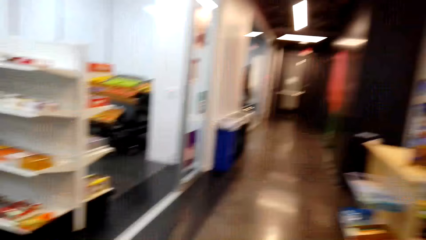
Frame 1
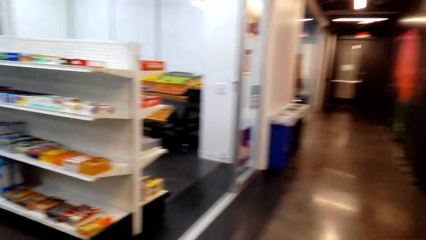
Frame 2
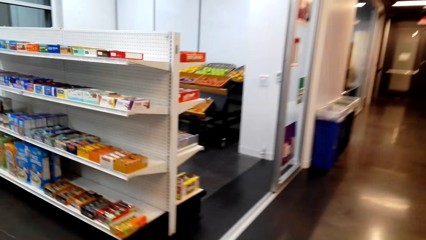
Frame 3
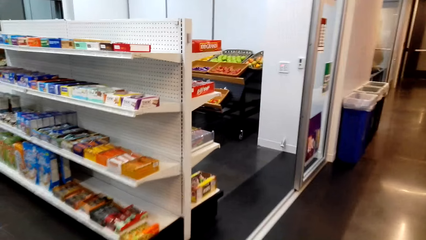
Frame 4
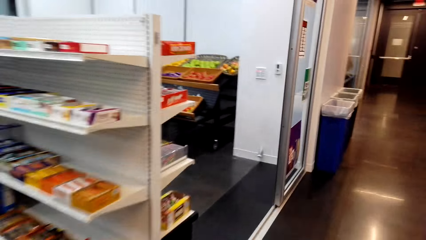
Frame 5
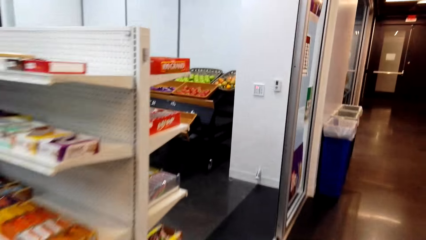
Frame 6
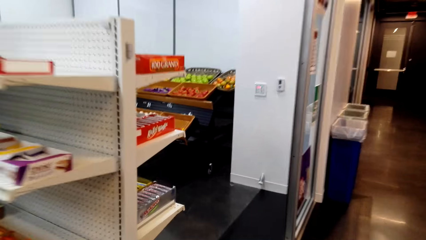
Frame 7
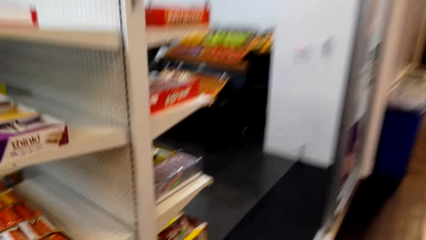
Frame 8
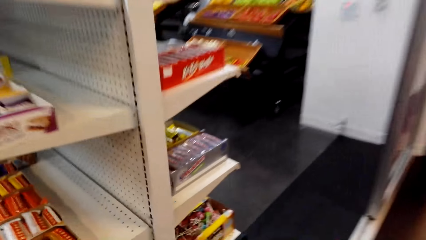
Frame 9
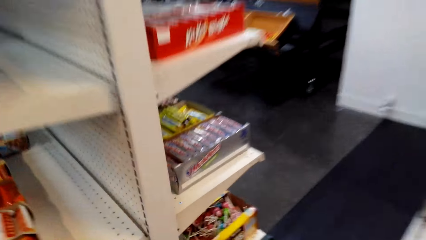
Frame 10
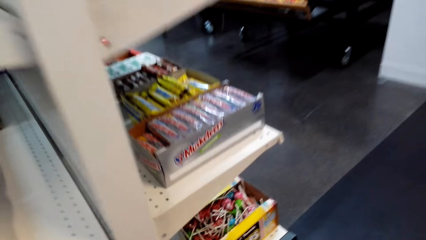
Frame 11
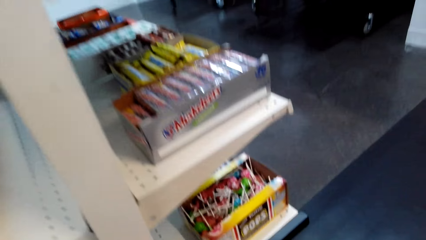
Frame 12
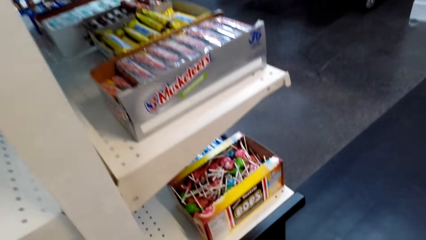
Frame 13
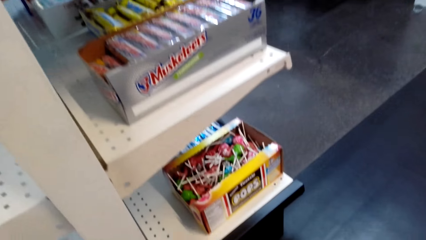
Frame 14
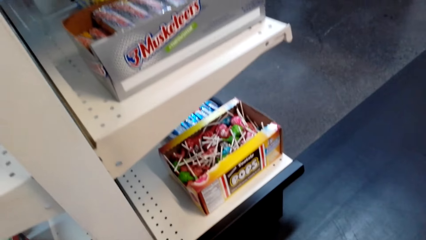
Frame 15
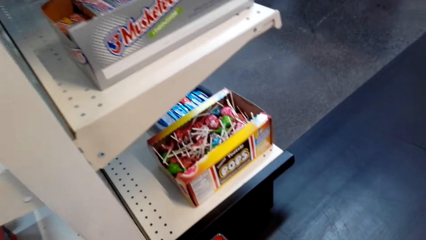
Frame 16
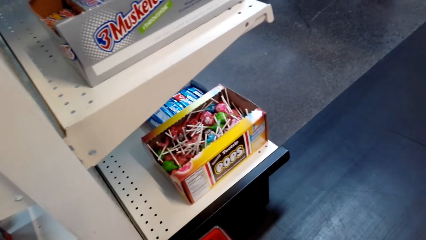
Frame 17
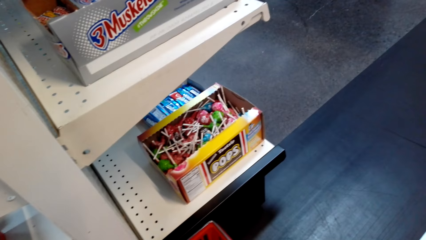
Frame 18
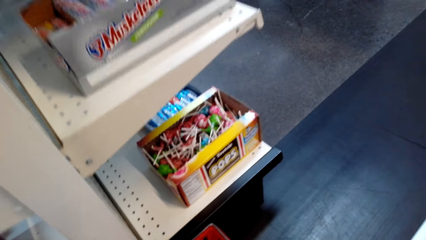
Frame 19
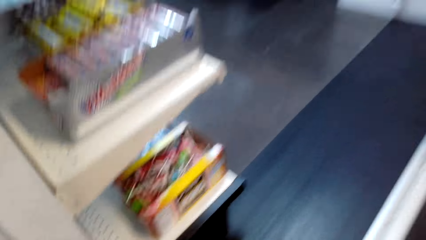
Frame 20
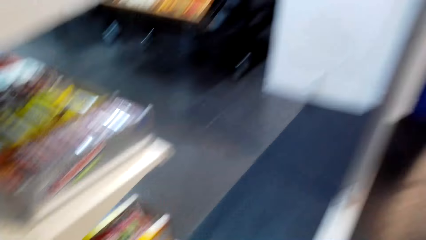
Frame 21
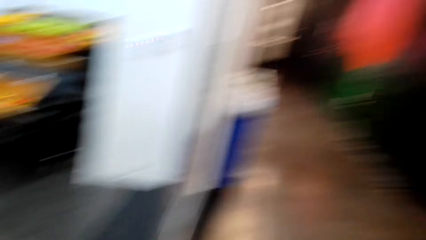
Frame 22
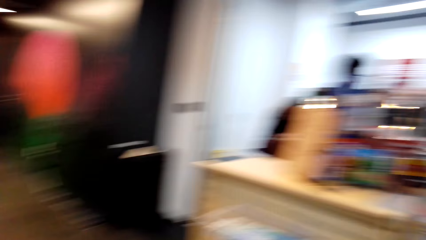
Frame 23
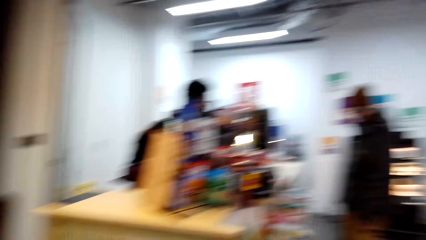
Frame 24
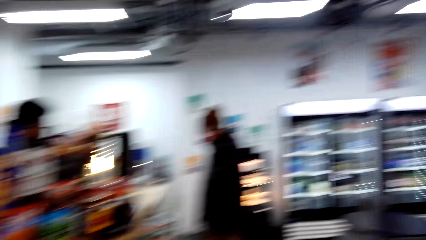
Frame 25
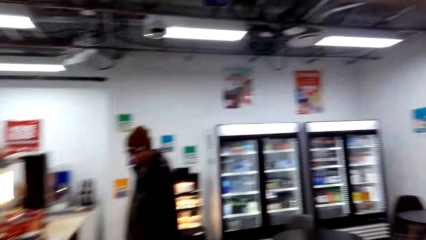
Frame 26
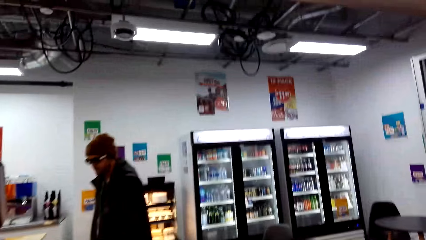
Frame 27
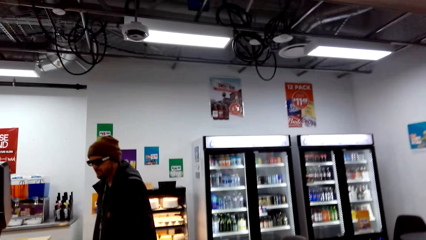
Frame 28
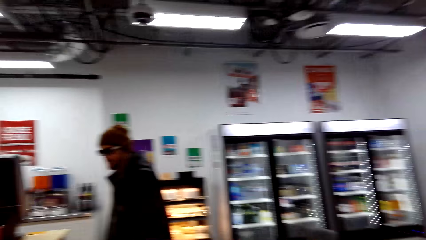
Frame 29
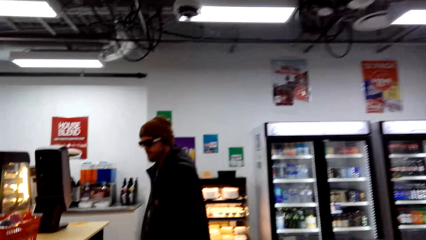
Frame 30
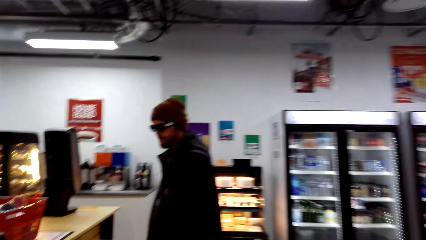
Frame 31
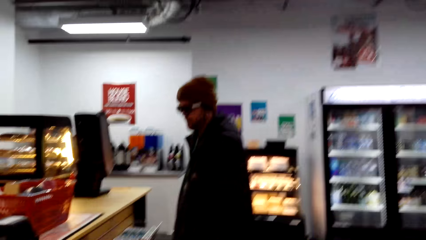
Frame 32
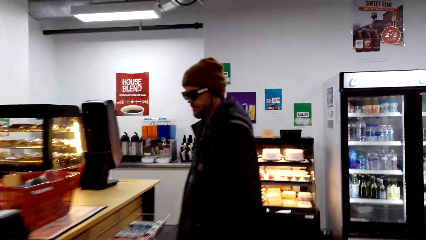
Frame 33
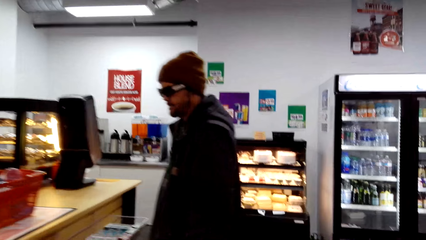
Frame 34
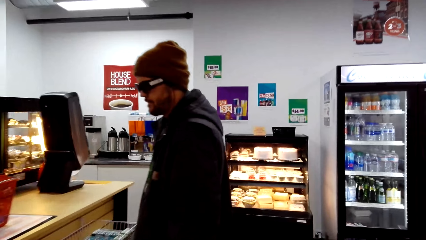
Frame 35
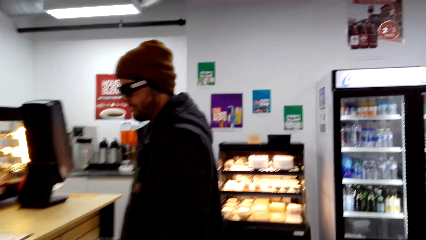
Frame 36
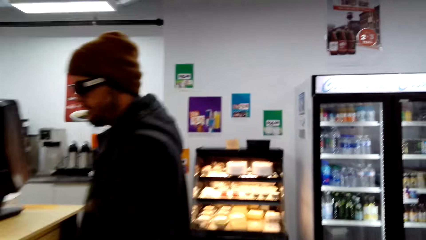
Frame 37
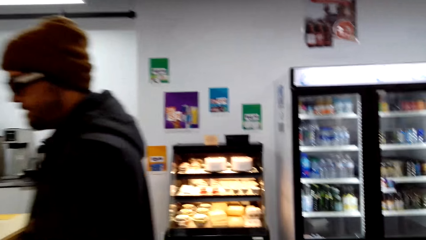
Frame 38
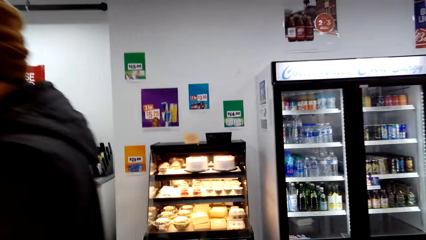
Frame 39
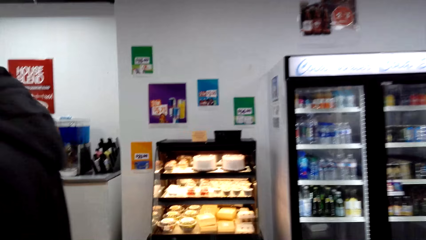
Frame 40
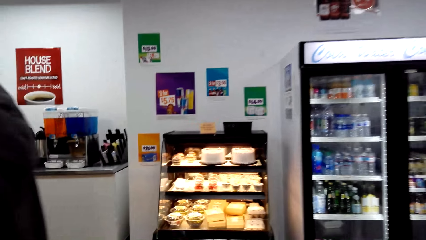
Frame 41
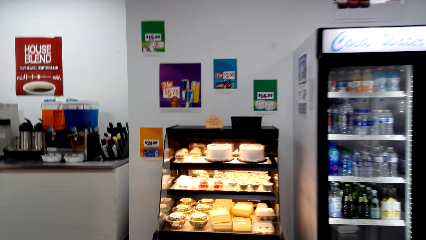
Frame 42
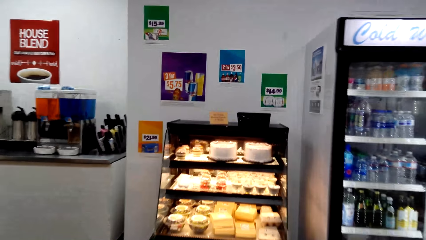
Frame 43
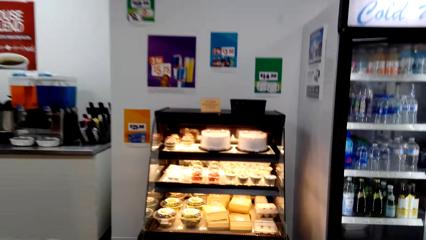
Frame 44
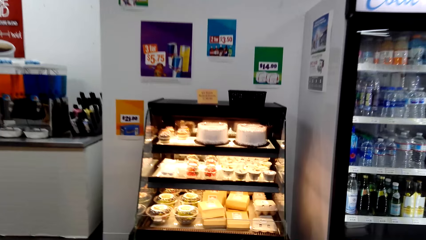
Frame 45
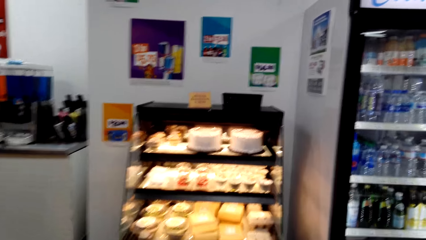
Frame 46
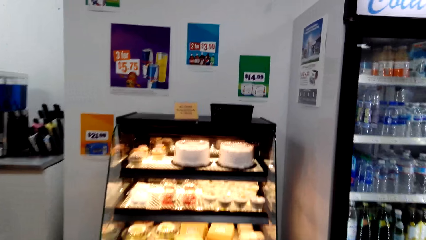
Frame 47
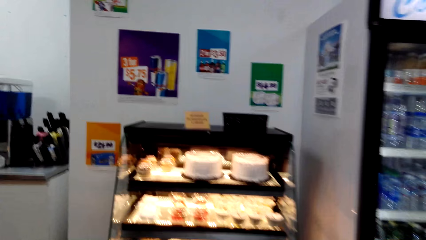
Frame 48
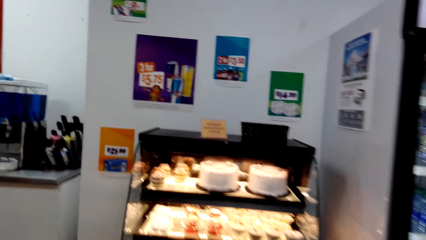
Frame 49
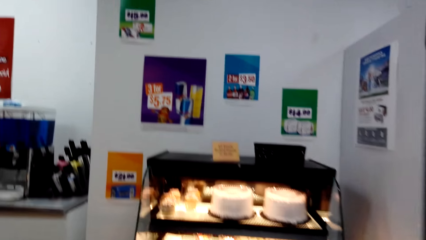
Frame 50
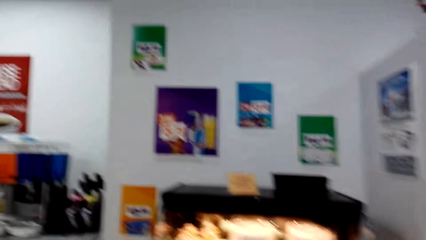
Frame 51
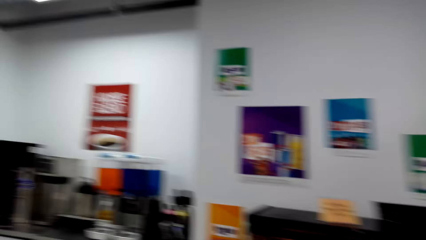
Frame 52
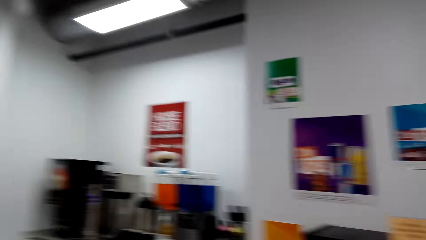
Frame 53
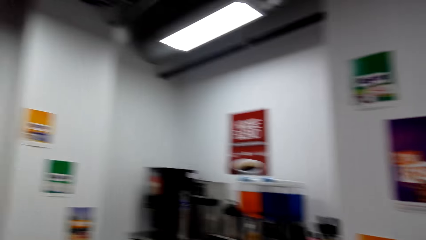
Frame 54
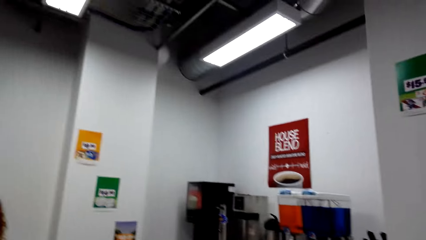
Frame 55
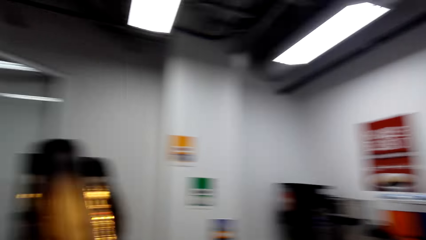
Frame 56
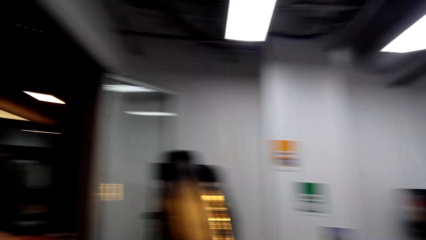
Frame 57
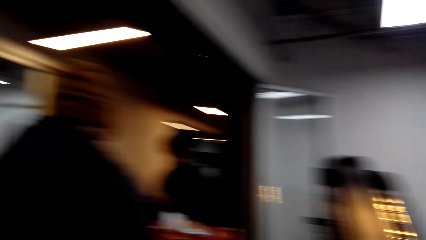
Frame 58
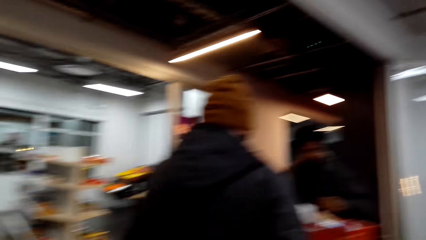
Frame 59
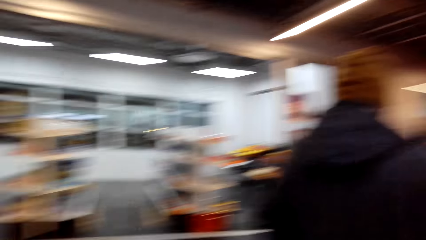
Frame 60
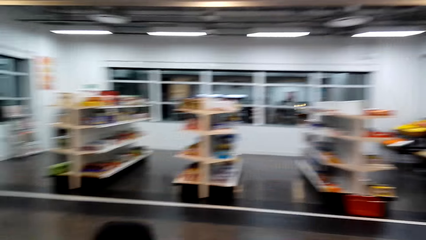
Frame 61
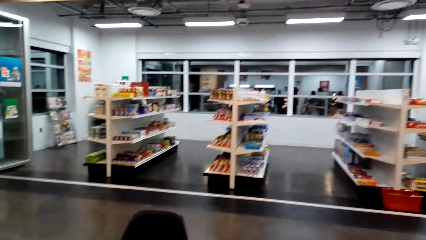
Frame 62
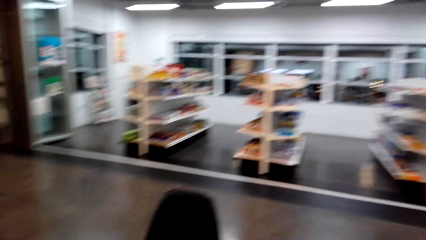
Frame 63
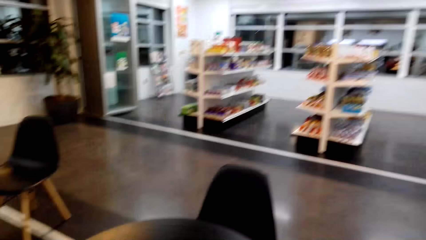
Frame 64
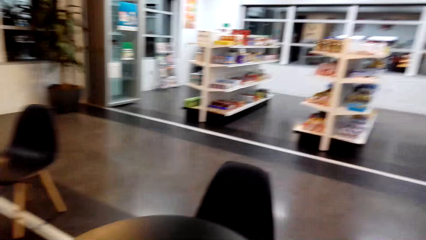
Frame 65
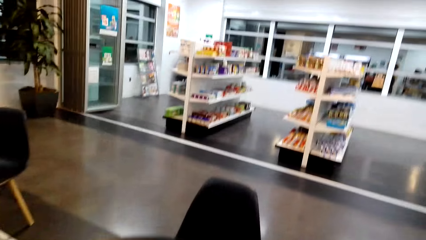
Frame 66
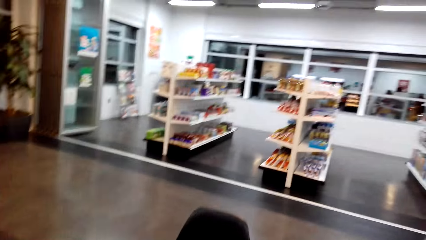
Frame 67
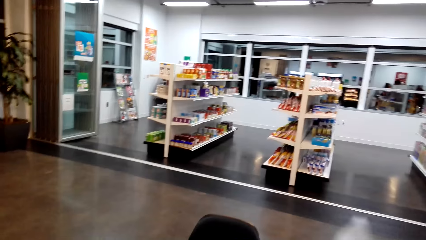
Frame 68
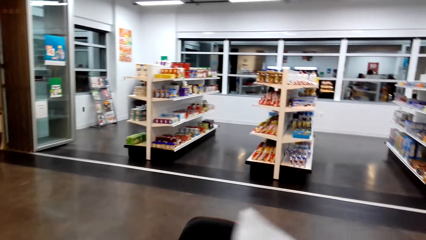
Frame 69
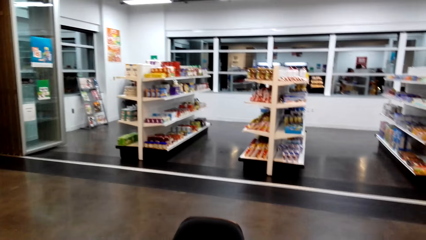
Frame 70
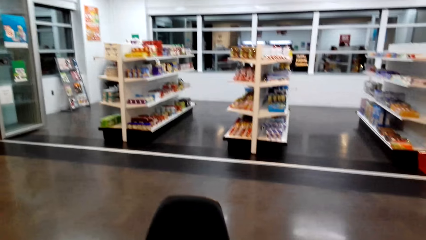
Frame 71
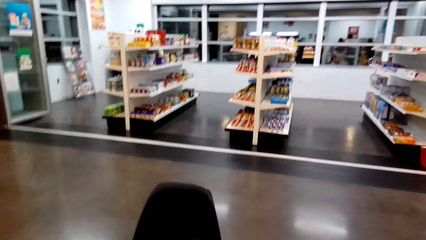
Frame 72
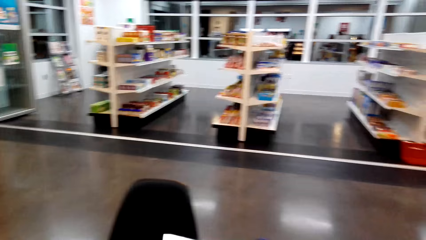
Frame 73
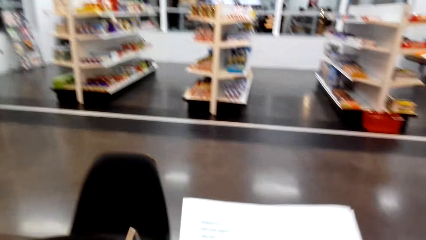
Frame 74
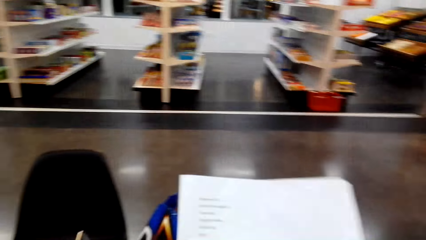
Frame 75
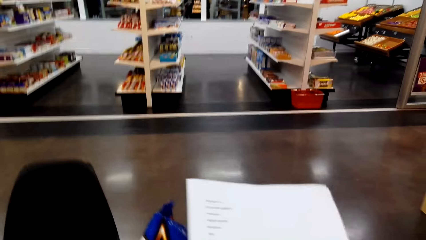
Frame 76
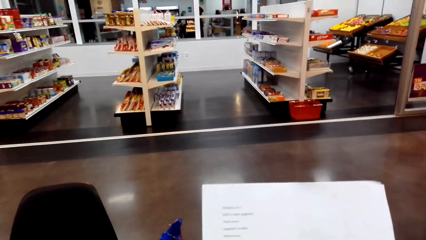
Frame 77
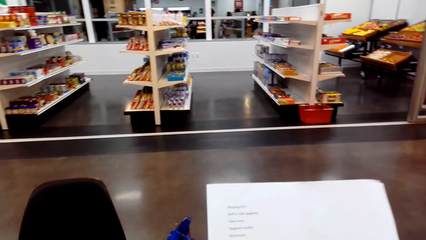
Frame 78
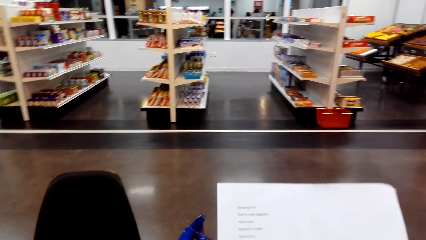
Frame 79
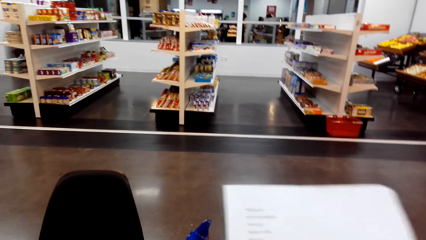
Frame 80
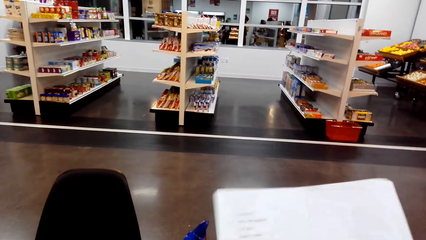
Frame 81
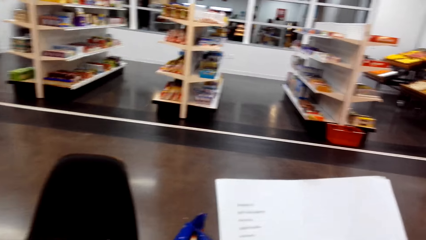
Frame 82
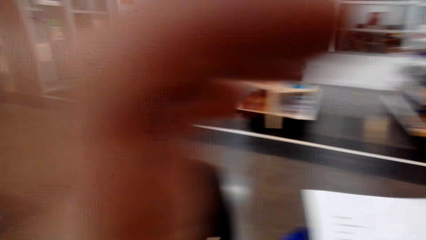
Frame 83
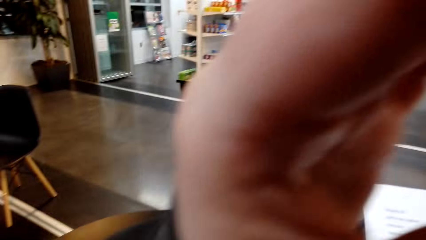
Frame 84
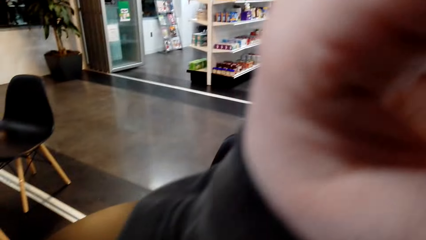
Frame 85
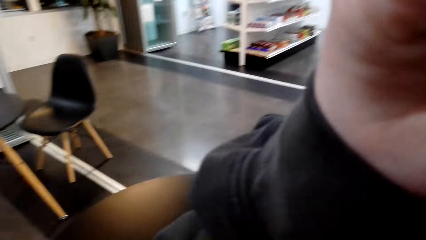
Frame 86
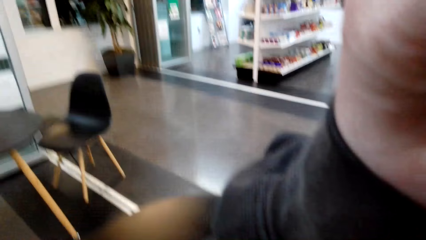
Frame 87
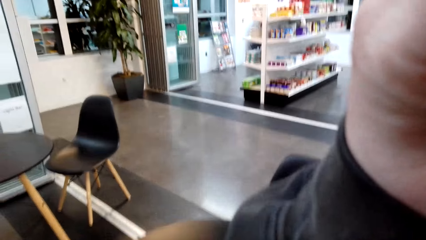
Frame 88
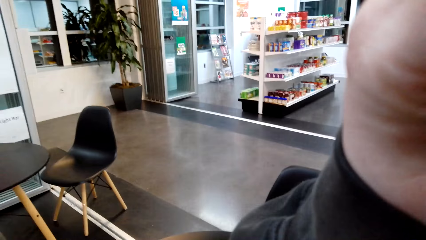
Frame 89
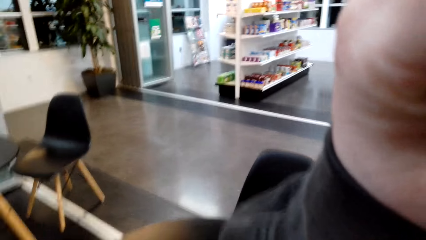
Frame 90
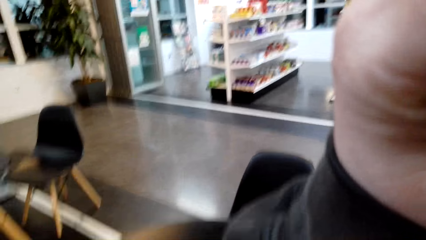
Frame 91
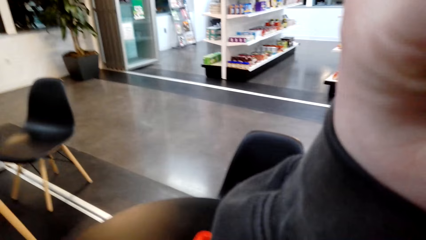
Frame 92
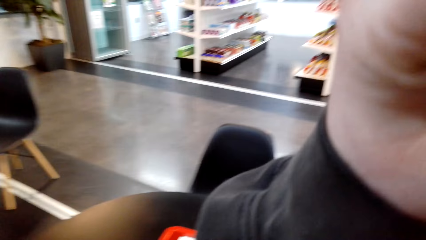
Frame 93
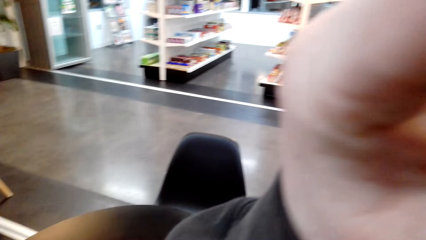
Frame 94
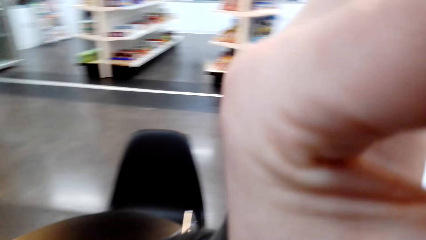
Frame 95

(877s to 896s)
The camera wearer walks towards the counter. They move around. They place the basket on the floor. They move around. They look around. They read the shopping list. They do something. They touch the camera.
